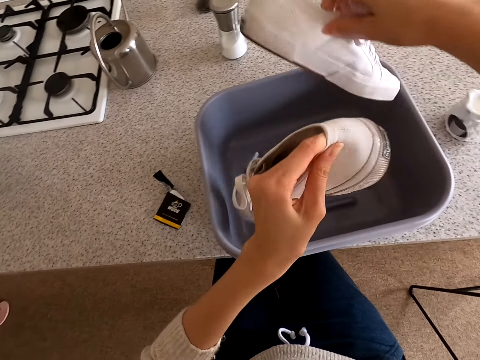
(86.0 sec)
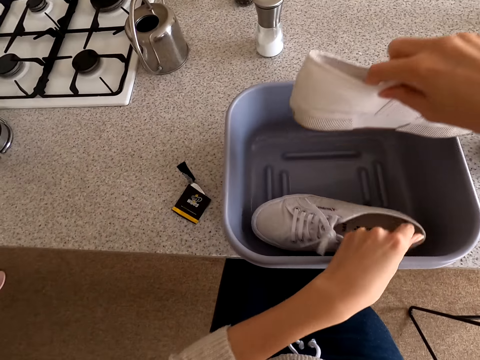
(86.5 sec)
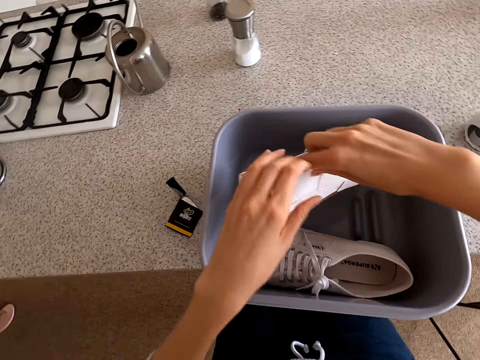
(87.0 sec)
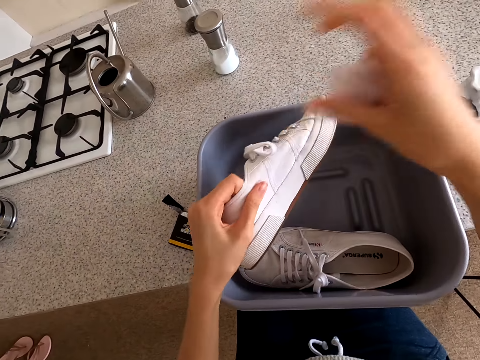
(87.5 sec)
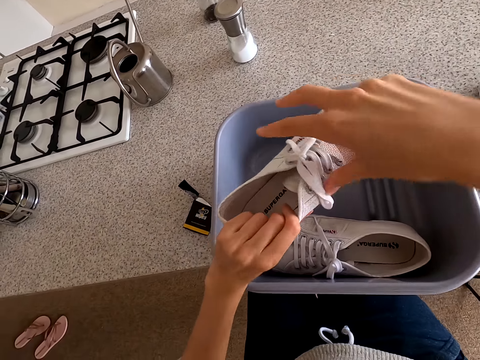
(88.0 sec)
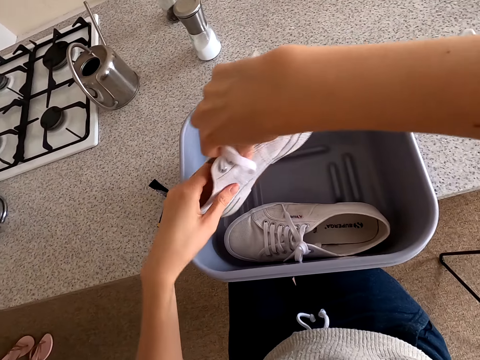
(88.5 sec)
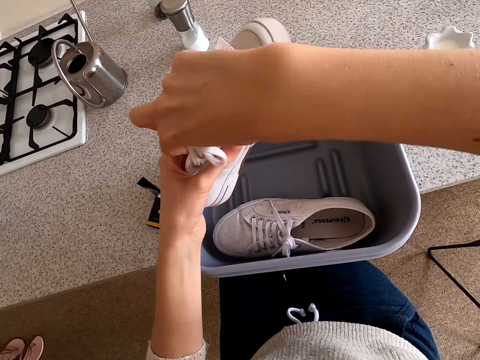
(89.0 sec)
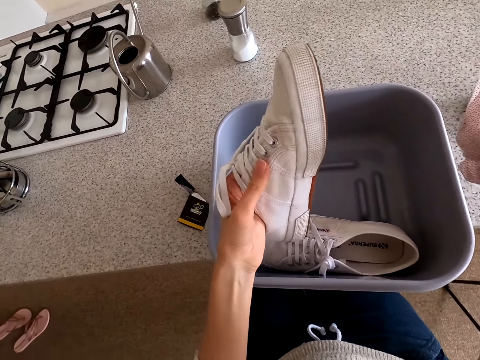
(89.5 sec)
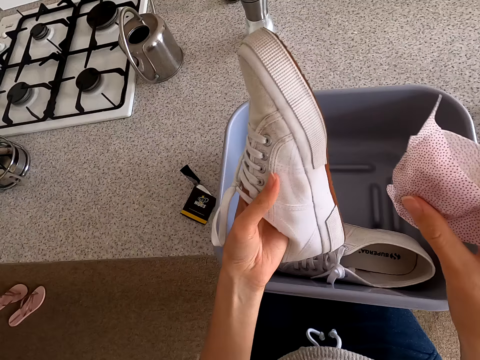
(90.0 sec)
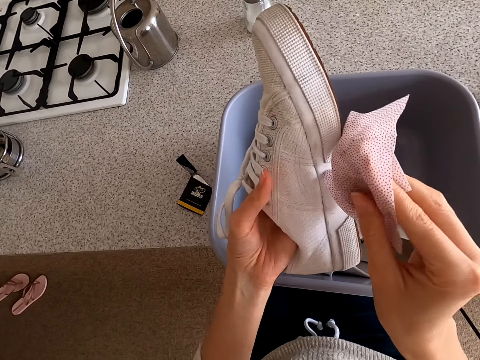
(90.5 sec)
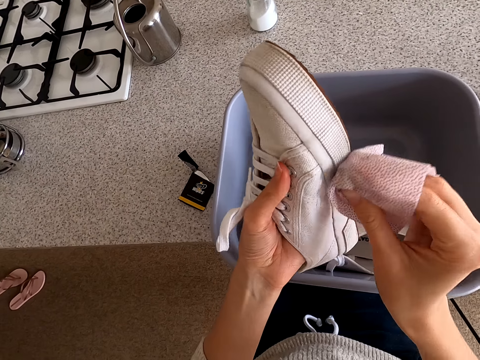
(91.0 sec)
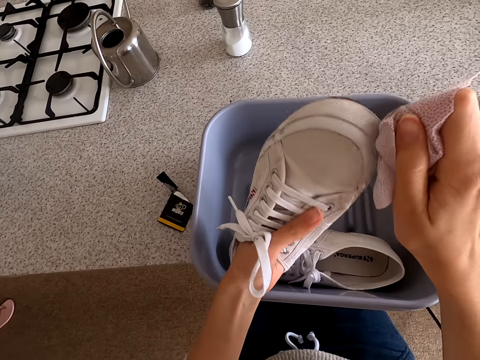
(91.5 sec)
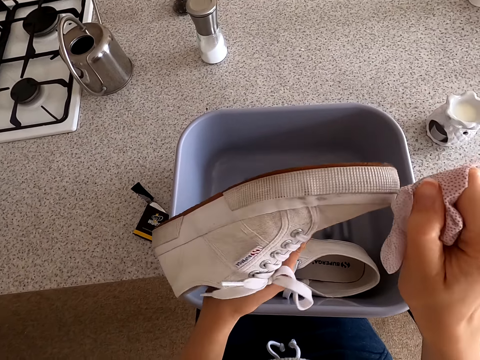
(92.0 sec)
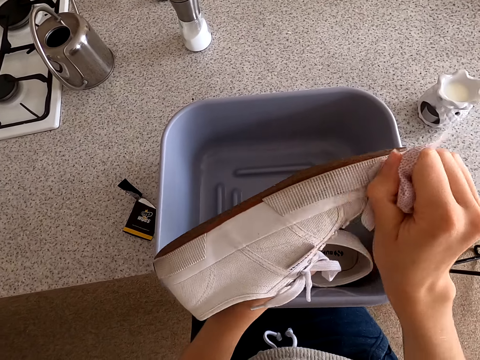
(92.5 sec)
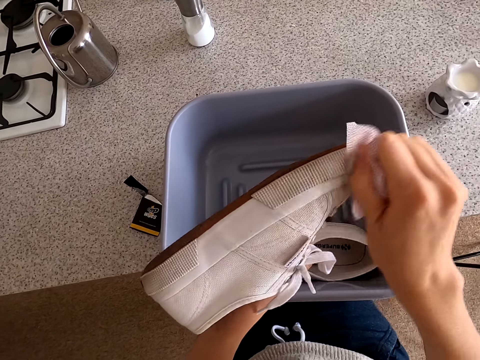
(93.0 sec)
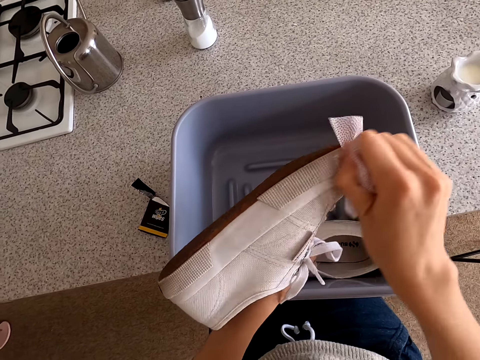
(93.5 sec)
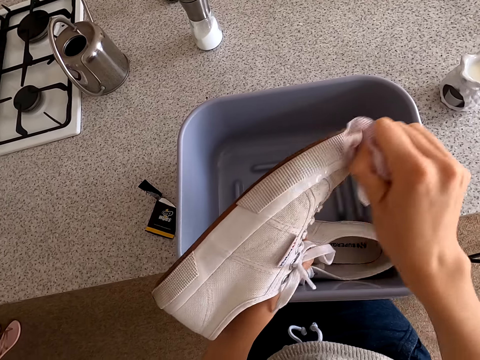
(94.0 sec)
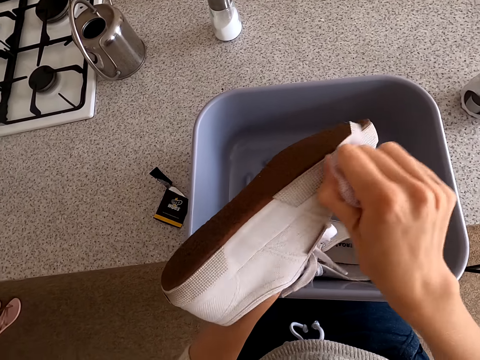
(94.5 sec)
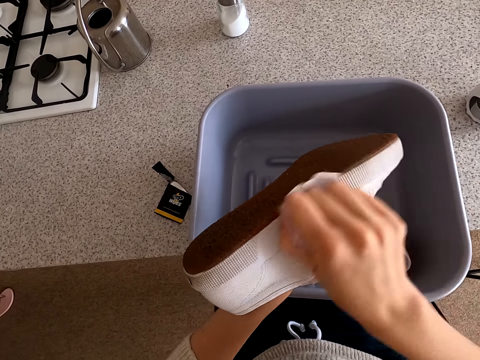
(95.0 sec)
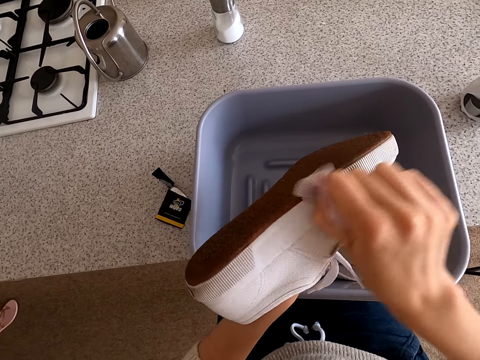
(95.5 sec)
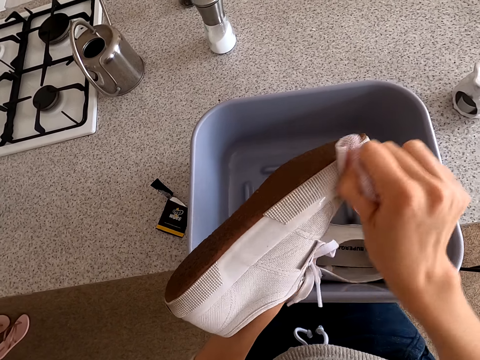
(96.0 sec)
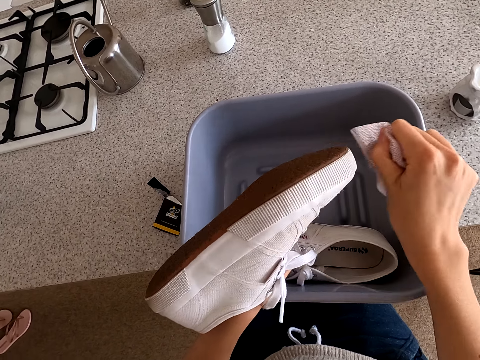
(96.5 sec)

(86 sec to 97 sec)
The camera wearer lifts the other shoe. They place the other shoe in the bucket. They hold the shoe. They clean the shoe.

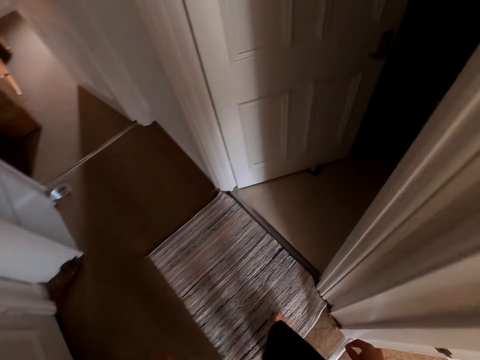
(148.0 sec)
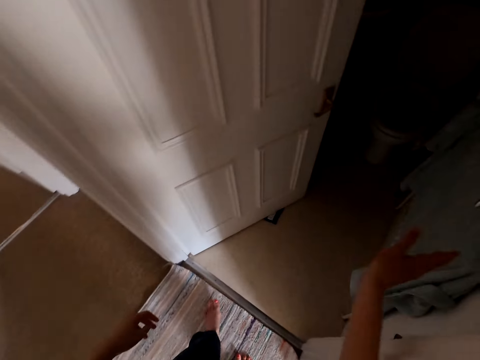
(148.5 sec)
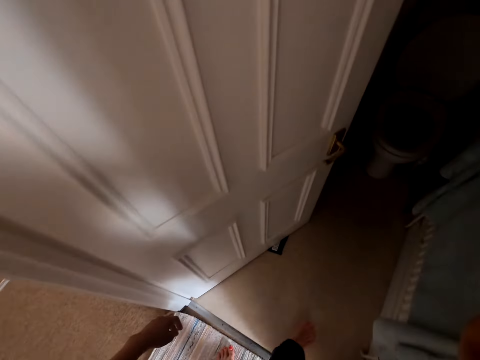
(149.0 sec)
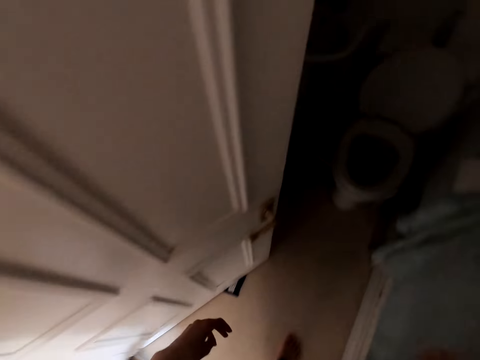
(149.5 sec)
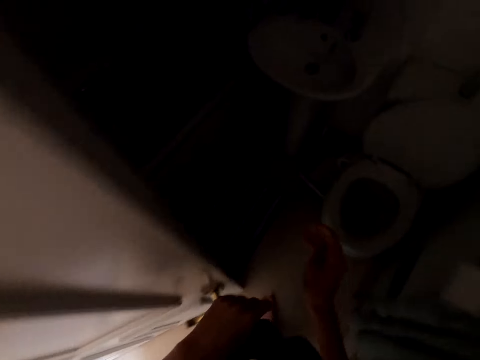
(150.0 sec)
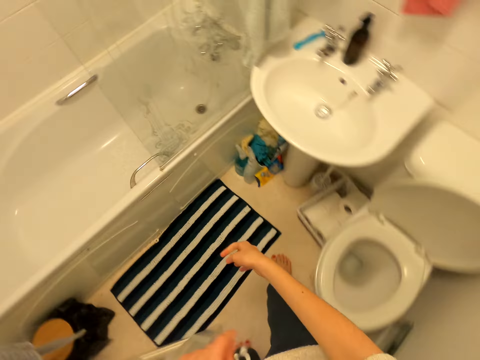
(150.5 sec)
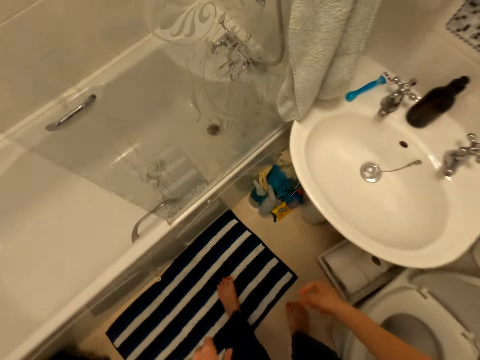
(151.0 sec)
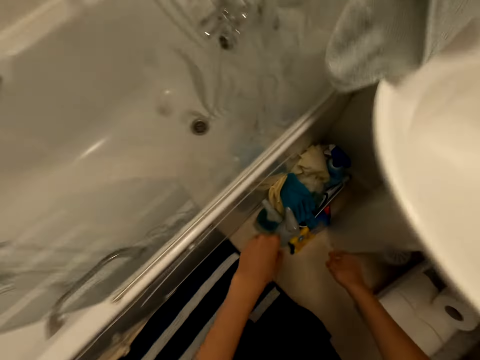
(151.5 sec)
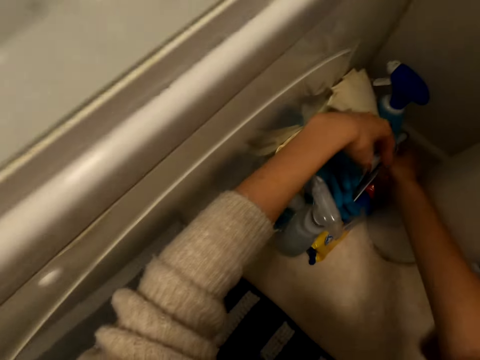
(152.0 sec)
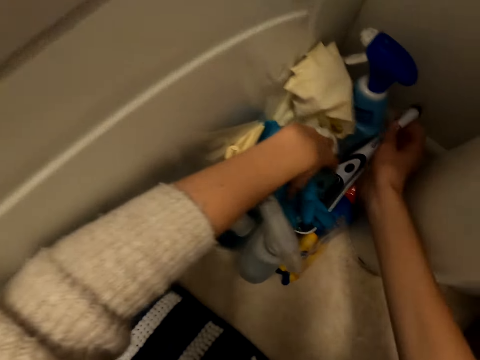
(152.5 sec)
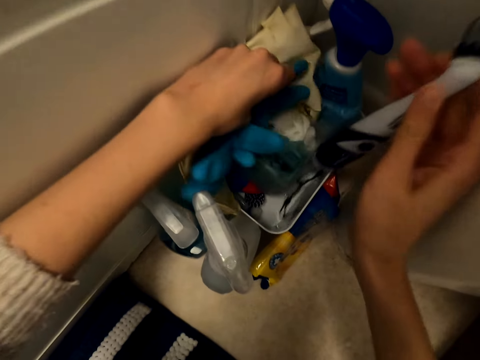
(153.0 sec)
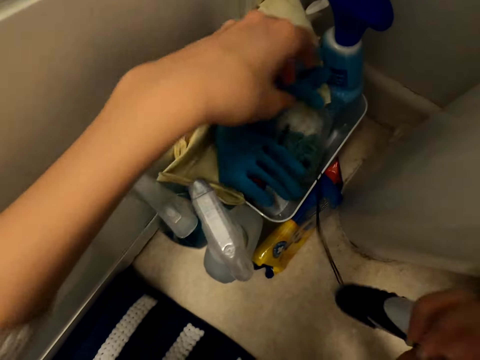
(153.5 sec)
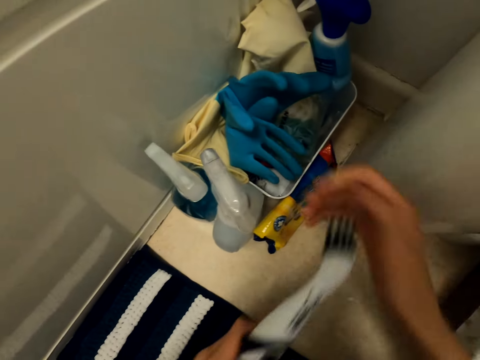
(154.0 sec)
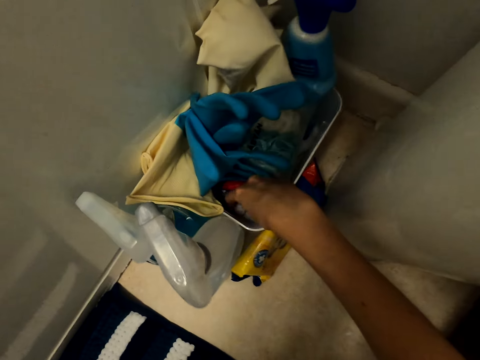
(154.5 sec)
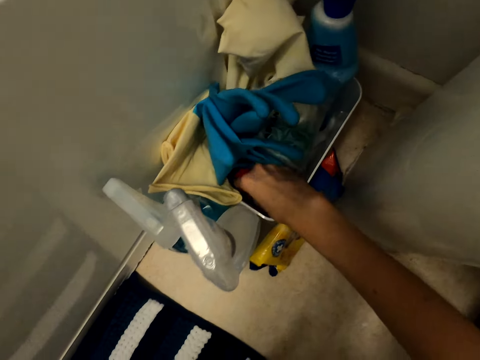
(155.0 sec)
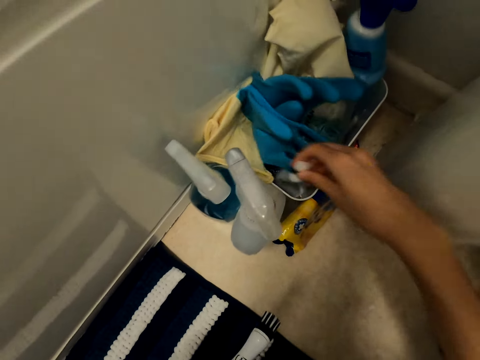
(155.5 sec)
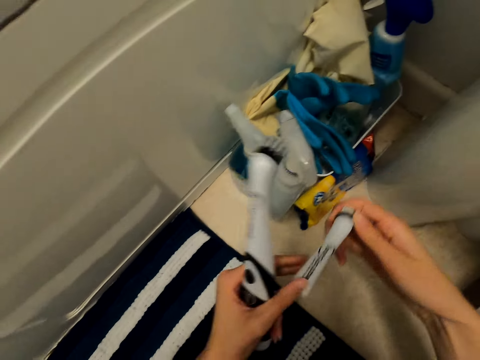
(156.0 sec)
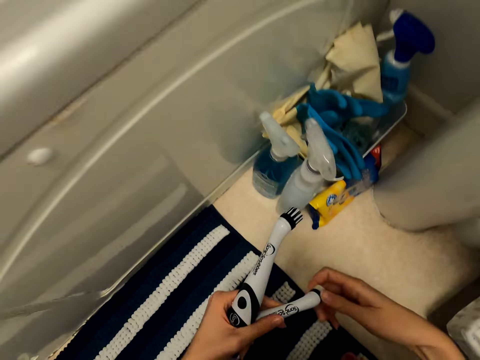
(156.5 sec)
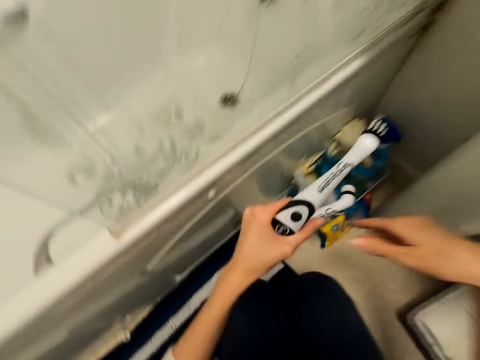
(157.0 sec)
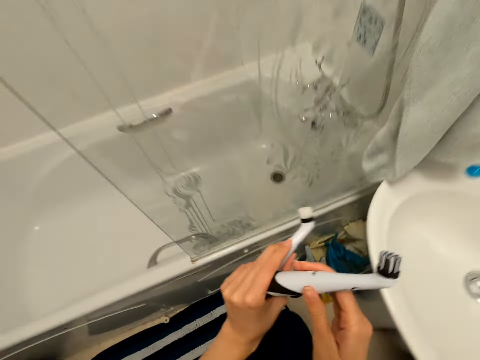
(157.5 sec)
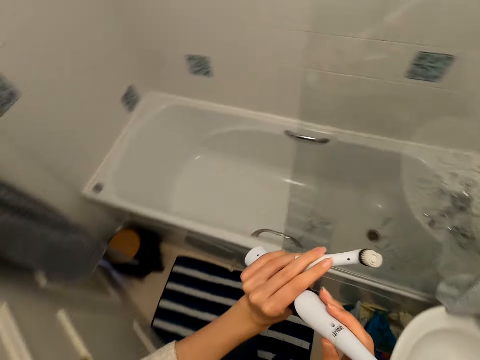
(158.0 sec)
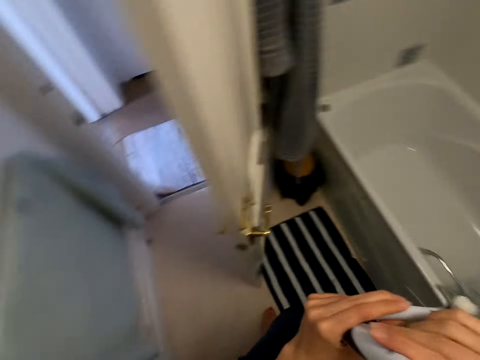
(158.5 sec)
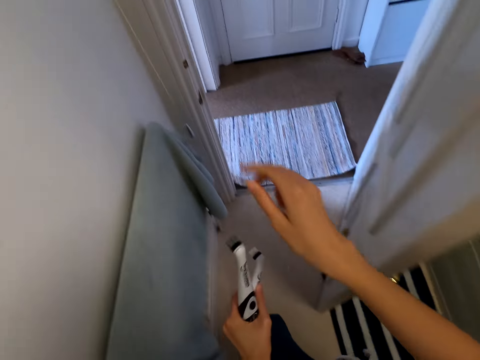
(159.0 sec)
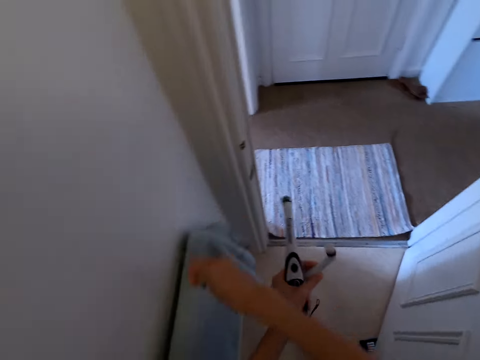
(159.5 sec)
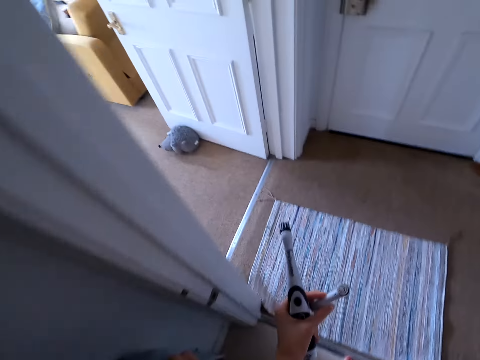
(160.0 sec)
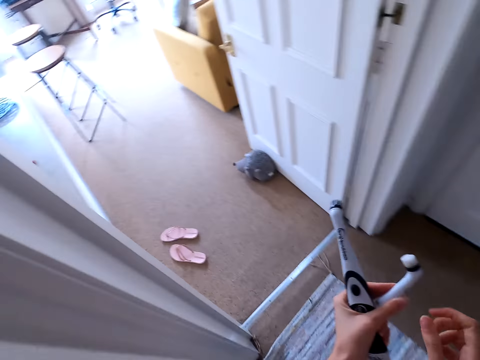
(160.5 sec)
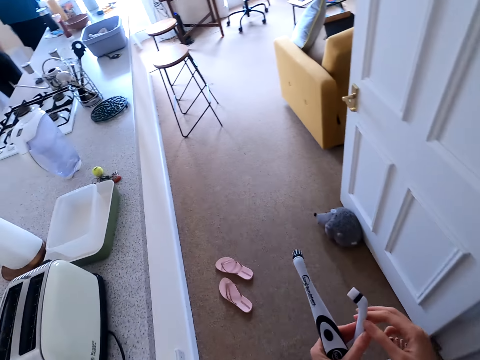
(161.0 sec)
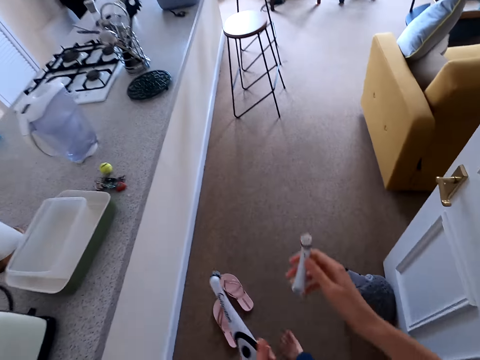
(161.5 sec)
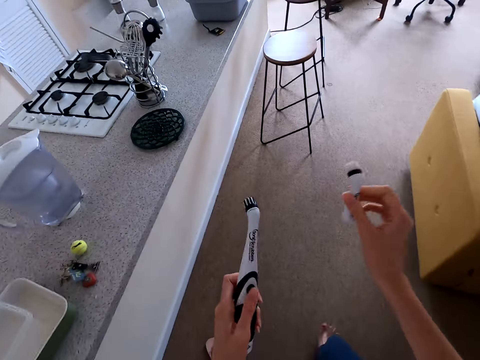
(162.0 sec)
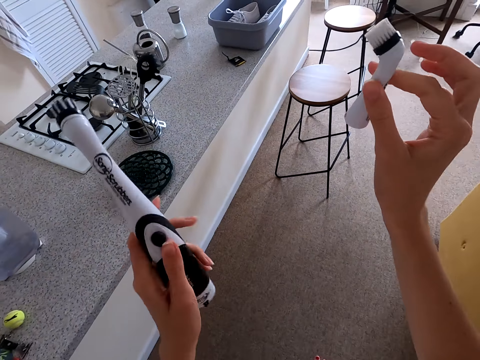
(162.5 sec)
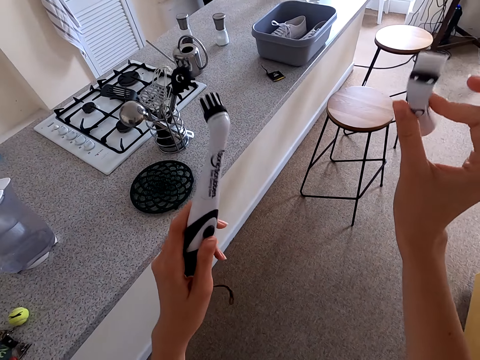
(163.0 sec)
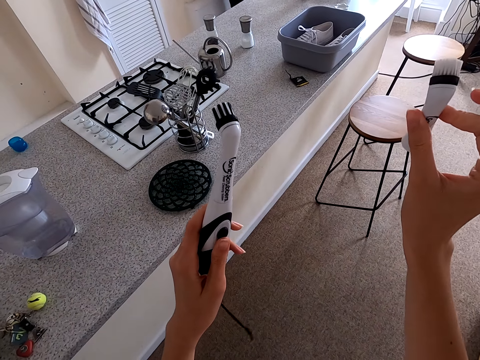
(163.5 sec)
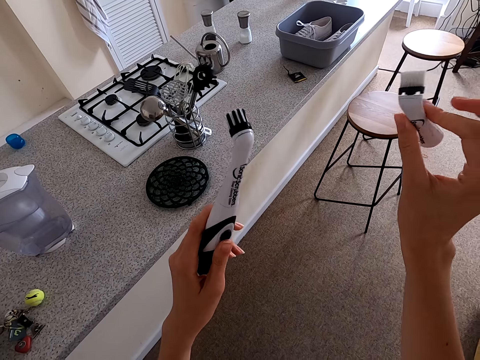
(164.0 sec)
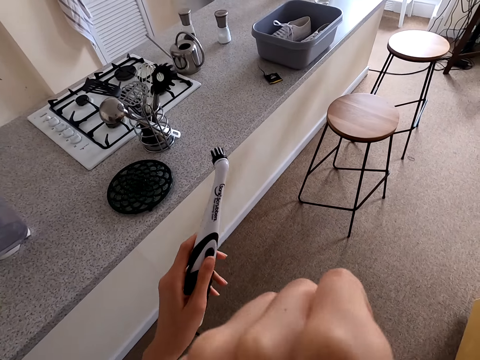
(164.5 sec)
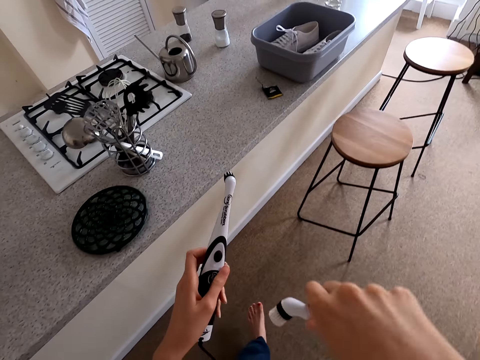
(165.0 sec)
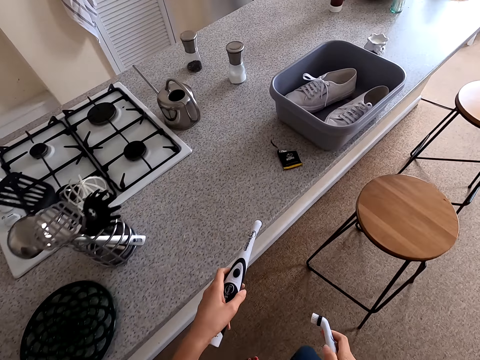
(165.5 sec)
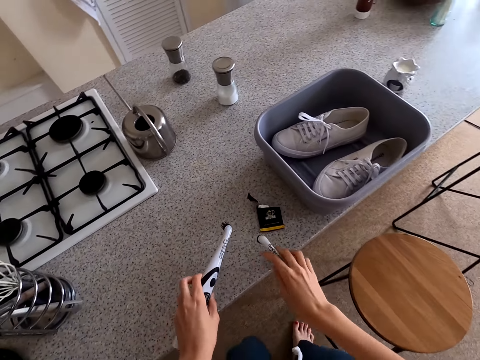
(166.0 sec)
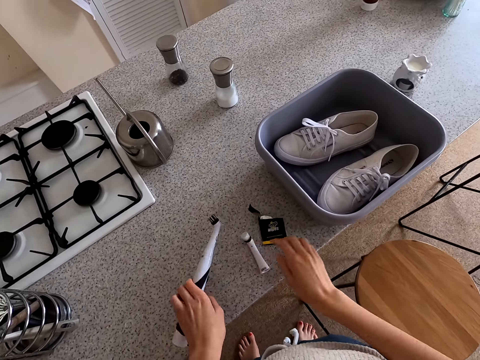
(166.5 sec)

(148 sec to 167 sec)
The camera wearer switches on the lights. She squats down. She collects a brush. She walks in the room. She switches off the lights. She walks in the room. She holds the brushes in her hands. She lifts the brushes. She rubs her face.
